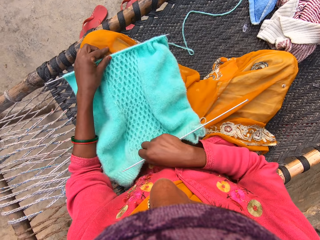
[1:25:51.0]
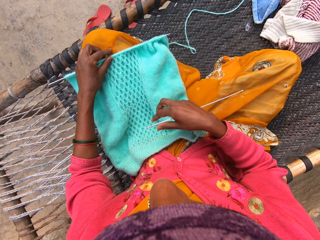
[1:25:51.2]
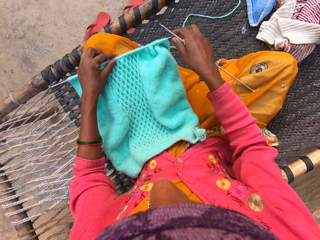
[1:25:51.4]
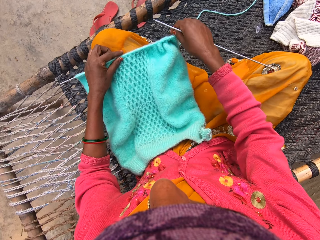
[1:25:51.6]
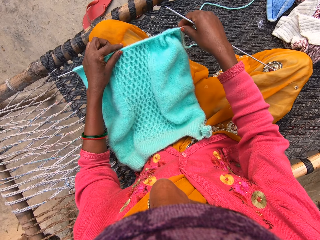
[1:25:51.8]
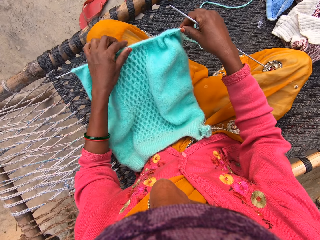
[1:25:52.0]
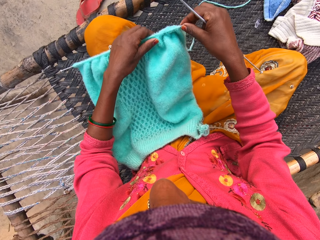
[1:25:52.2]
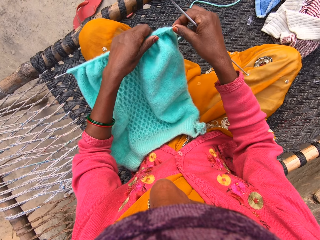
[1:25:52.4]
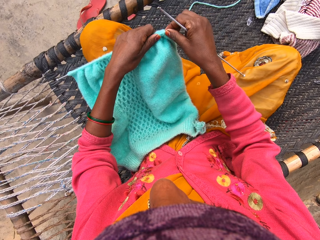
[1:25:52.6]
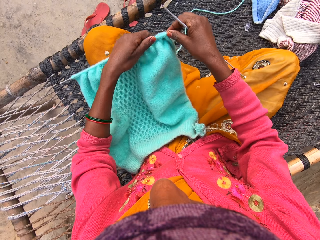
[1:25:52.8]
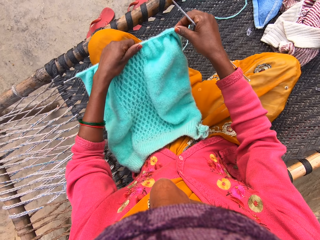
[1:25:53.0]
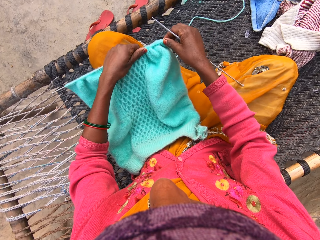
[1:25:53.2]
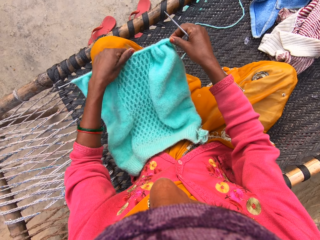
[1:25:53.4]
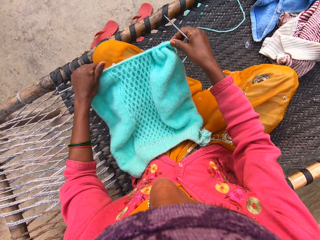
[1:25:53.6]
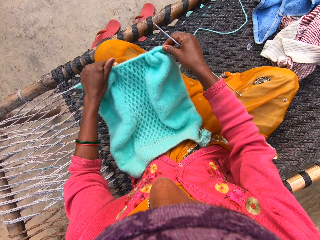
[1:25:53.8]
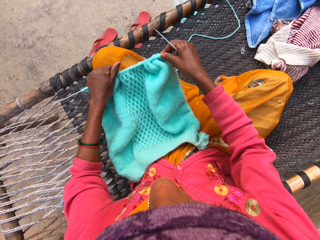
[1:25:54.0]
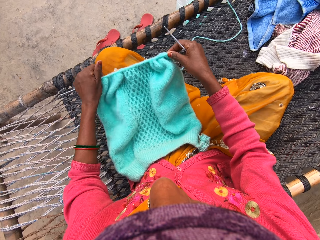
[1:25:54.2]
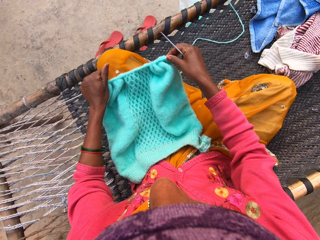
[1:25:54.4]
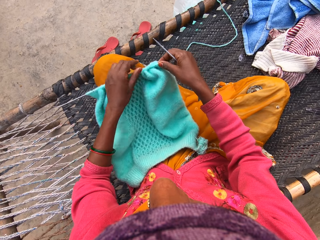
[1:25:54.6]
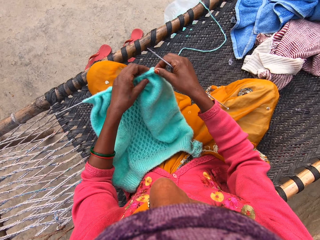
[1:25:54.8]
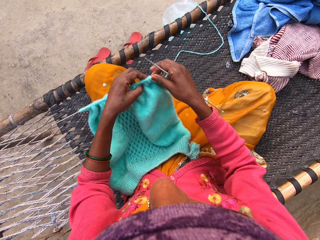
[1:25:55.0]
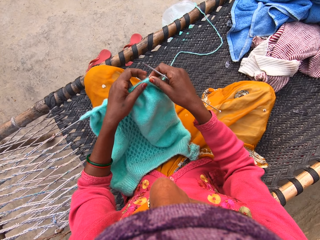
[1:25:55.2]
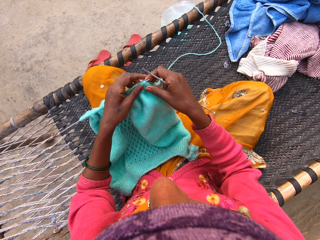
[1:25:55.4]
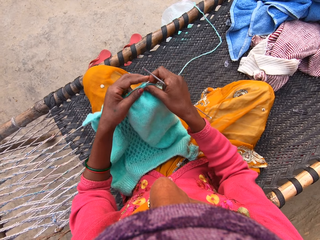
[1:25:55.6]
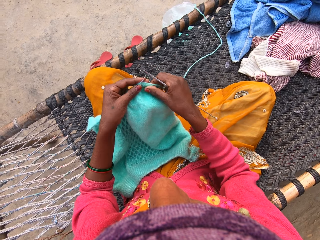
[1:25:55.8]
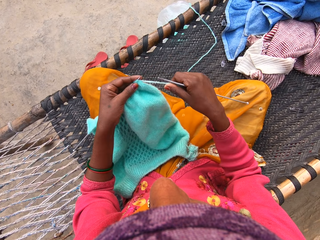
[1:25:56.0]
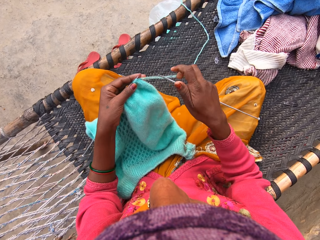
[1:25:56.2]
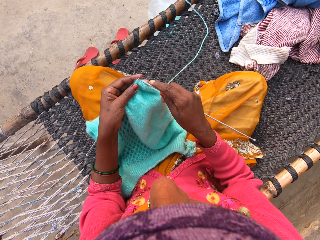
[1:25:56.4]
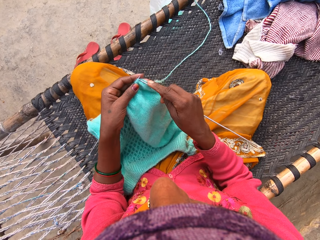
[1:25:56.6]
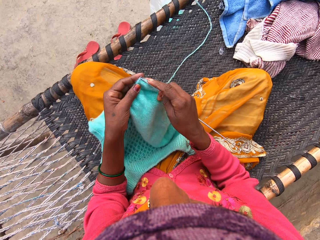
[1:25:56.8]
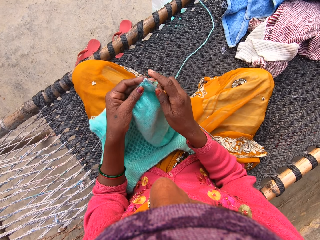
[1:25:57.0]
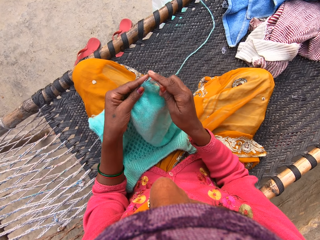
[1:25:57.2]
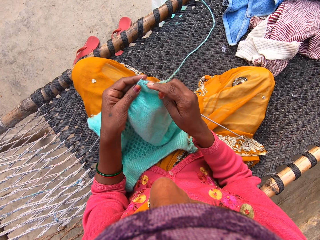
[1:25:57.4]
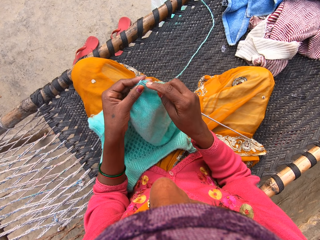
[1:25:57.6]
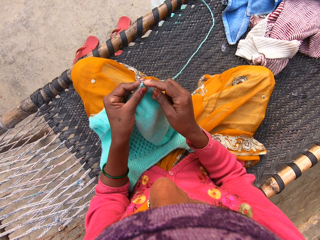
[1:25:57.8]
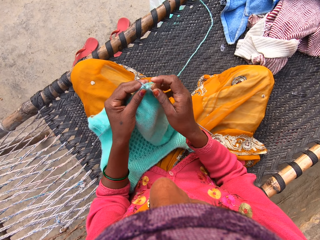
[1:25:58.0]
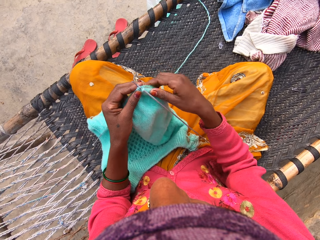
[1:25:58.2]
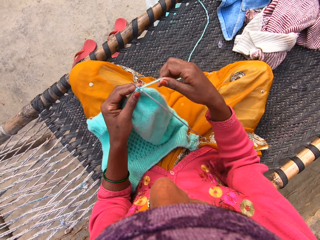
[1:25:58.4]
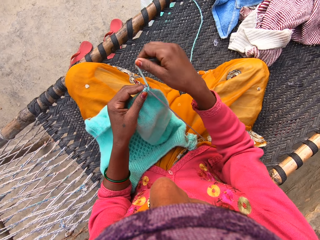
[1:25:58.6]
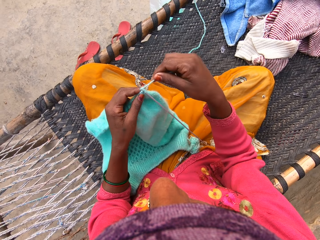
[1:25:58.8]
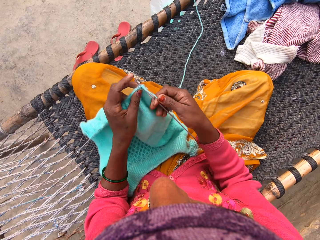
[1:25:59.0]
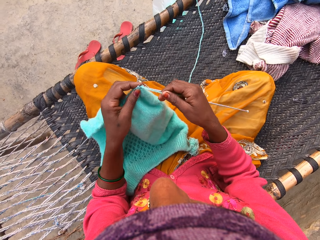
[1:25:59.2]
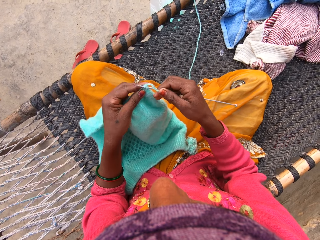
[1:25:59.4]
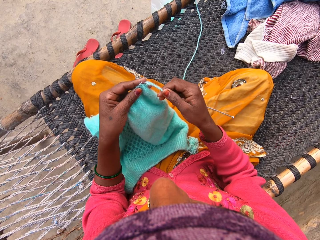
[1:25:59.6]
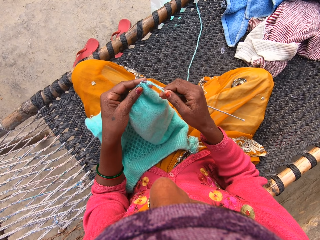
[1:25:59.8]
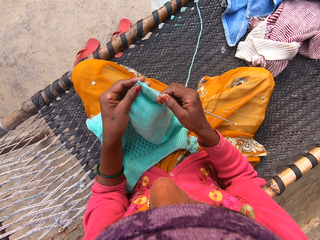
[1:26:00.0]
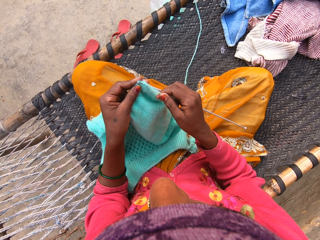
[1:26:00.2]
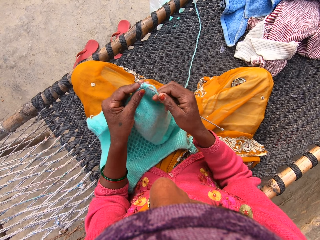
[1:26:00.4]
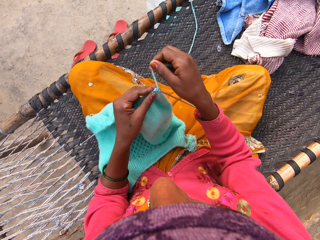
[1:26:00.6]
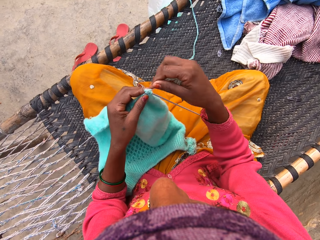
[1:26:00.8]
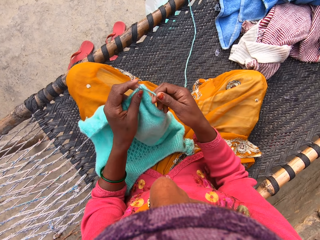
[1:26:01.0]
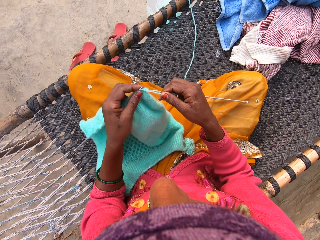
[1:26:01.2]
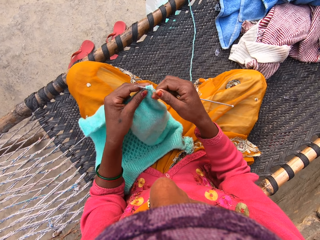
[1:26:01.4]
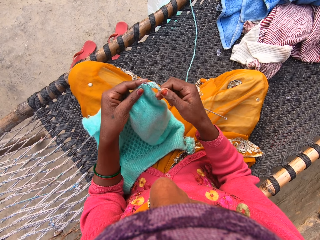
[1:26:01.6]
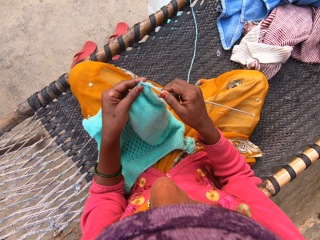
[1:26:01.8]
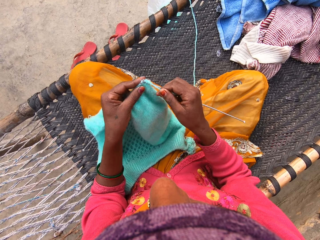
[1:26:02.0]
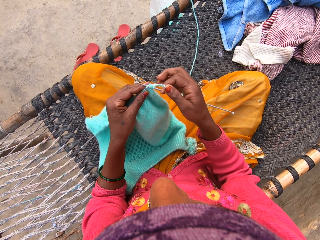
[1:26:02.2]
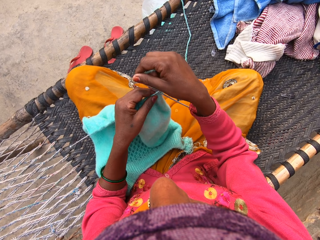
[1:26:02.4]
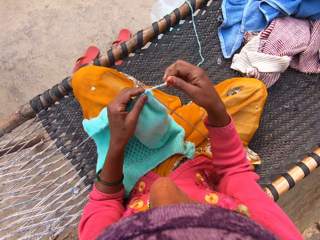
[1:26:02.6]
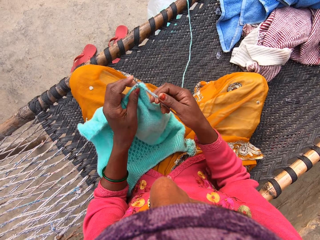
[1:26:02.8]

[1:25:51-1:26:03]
The camera wearer places the sweater on the lap. They adjust the shawl with both hands. They knit the sweater with the crochet.

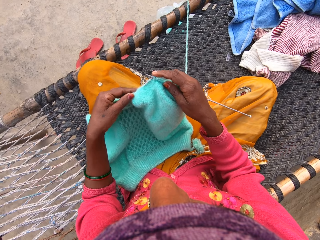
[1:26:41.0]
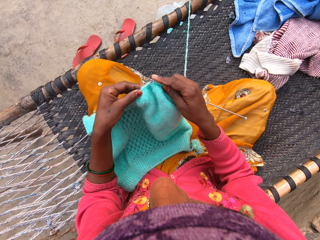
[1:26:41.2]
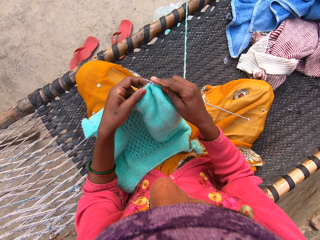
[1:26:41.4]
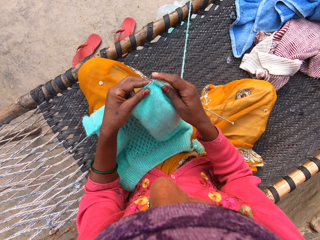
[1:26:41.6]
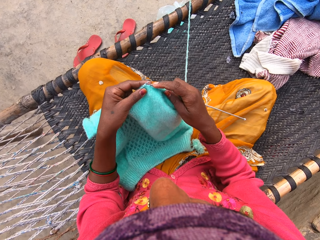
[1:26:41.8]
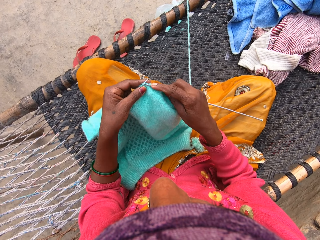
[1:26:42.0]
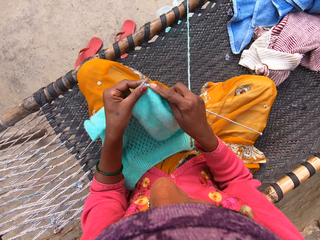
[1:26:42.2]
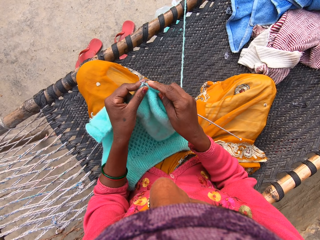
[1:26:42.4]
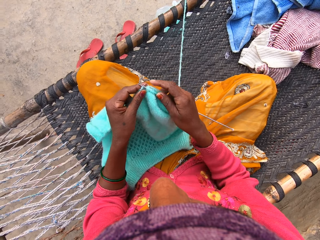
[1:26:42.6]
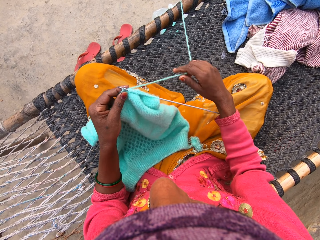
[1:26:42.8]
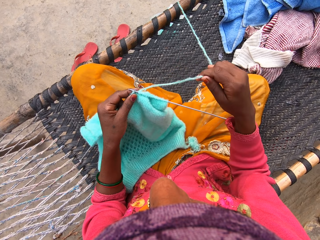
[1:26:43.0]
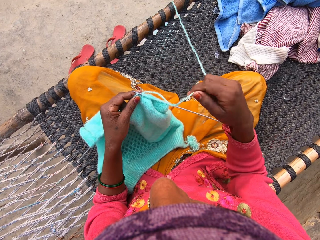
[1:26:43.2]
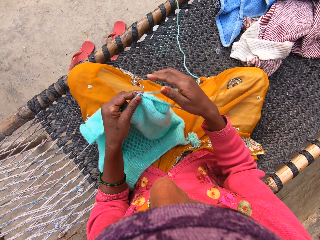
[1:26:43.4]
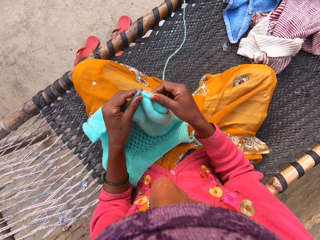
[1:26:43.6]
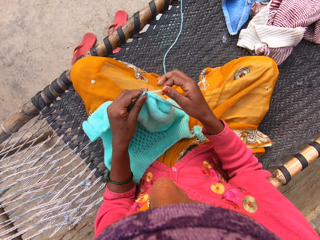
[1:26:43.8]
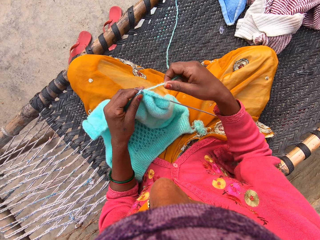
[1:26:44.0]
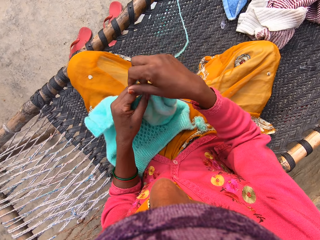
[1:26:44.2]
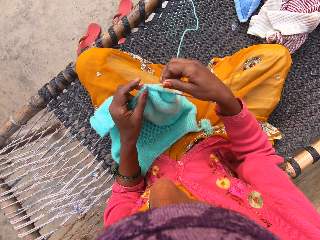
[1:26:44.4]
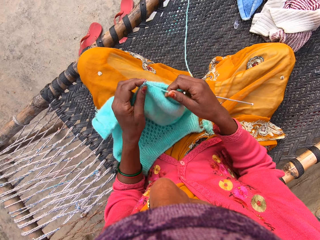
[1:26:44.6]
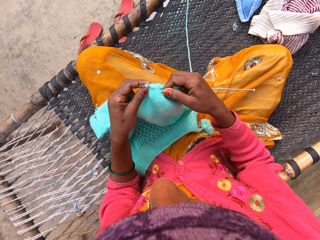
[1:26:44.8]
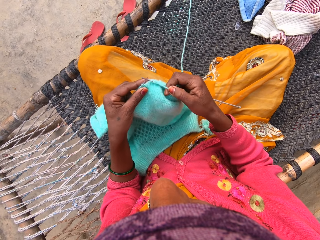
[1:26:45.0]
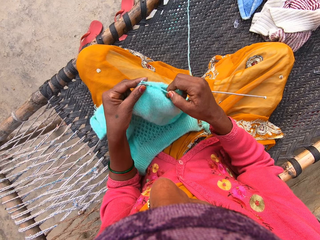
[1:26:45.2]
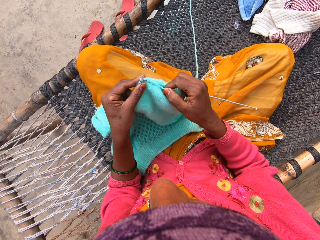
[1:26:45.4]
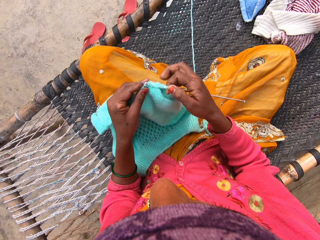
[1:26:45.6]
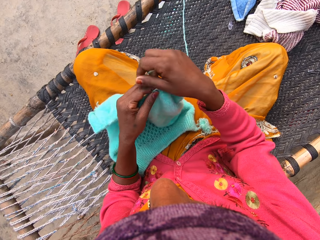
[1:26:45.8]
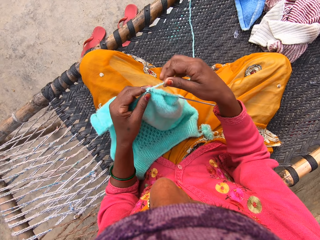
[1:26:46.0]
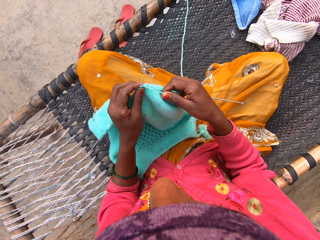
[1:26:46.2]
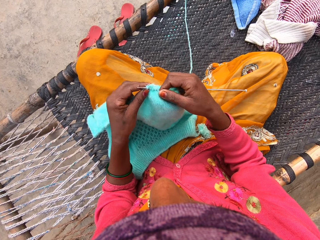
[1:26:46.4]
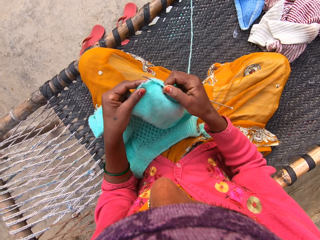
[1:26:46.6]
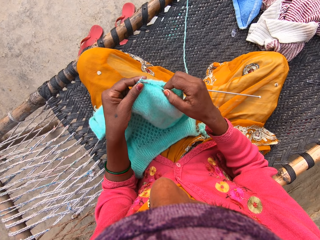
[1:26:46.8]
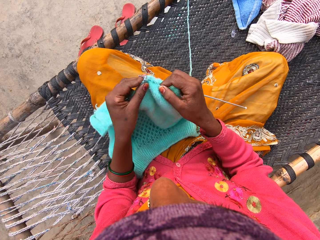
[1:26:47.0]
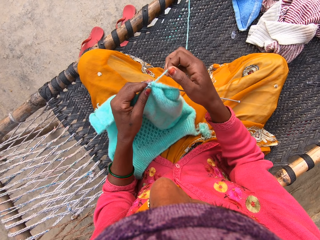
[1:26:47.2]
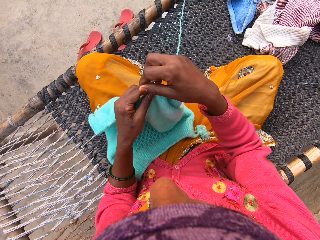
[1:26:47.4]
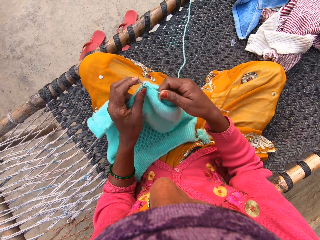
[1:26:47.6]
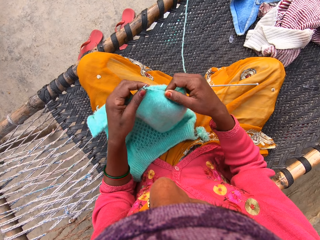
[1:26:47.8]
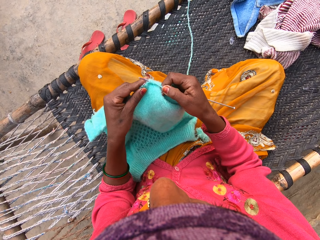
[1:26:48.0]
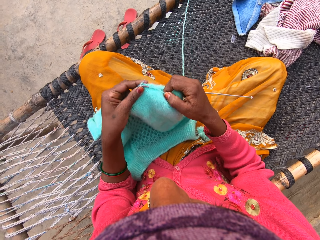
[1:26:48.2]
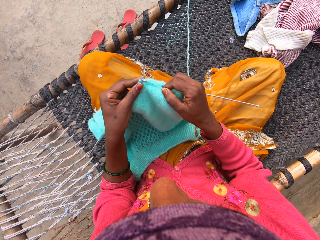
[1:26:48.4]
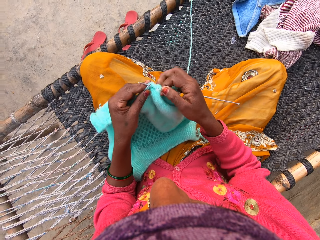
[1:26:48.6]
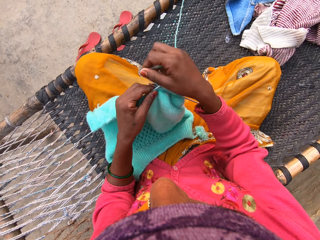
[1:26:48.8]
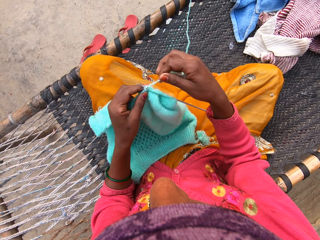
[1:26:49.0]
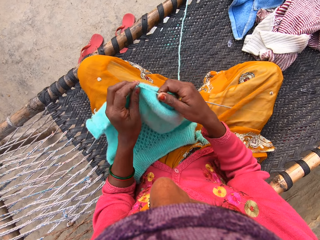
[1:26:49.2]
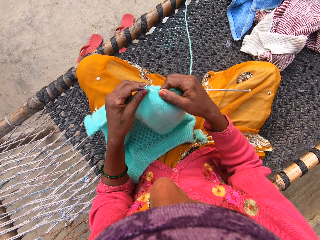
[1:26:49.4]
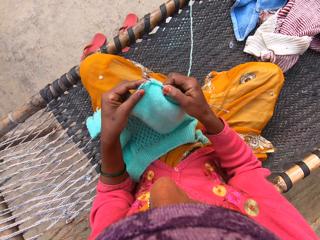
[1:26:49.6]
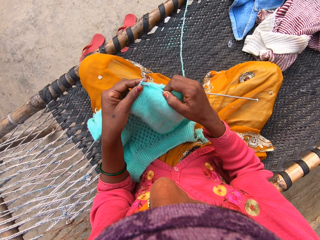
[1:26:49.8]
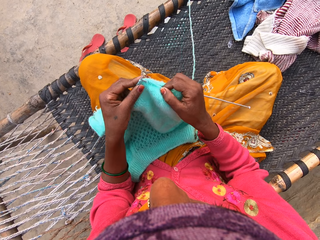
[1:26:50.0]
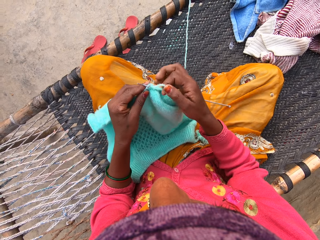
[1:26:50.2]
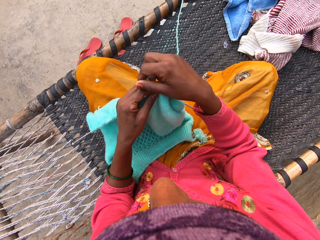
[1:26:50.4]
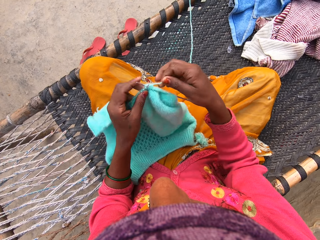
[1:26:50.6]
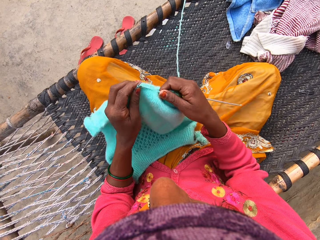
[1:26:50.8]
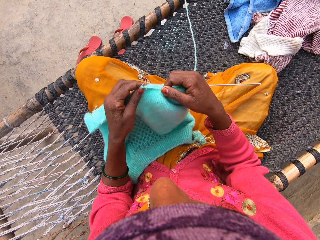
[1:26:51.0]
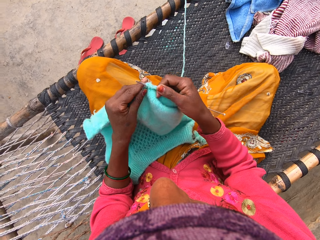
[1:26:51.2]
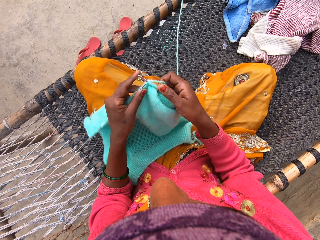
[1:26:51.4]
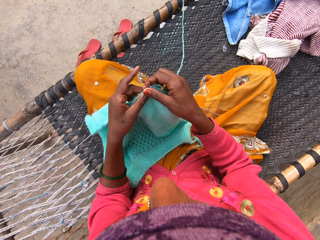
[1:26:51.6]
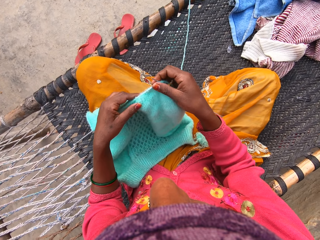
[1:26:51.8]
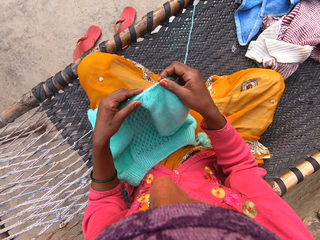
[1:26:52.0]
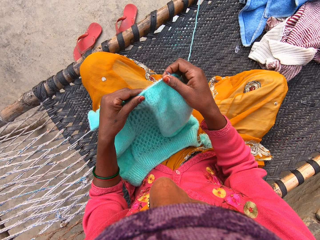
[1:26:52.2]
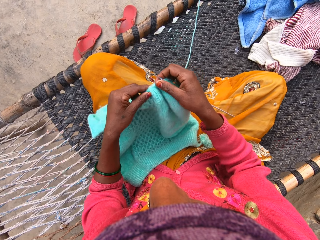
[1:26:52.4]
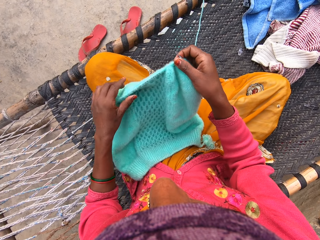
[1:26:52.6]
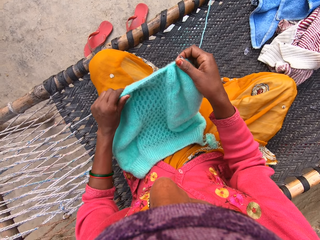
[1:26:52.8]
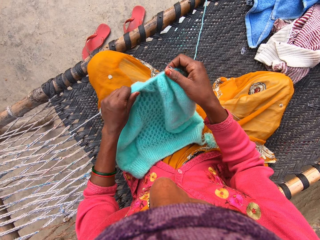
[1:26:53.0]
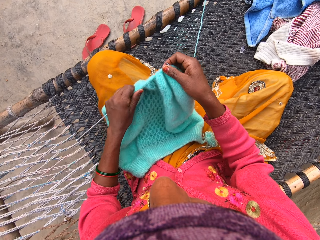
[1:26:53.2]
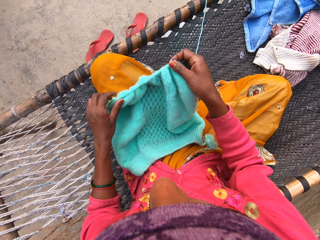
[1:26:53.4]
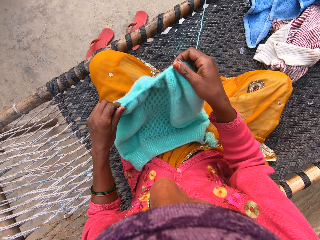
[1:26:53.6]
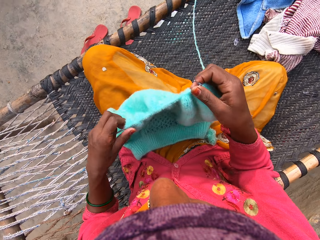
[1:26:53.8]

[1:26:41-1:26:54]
The camera wearer pulls the yarn with her right hand. She adjusts the shawl with both hands.
